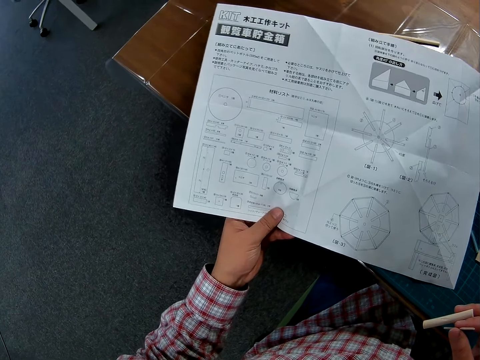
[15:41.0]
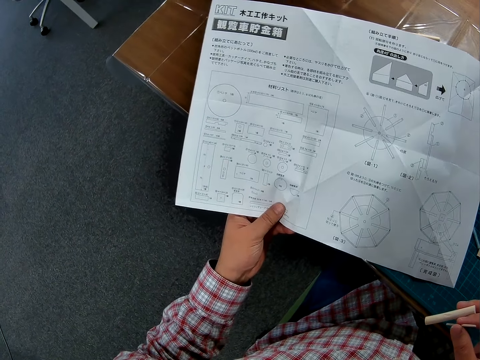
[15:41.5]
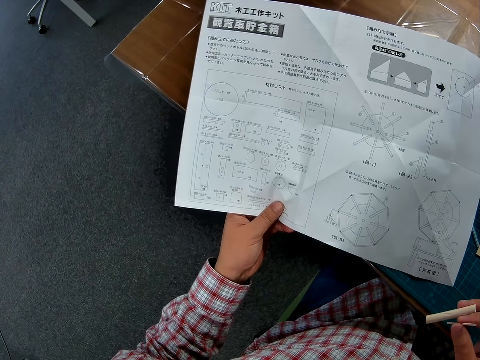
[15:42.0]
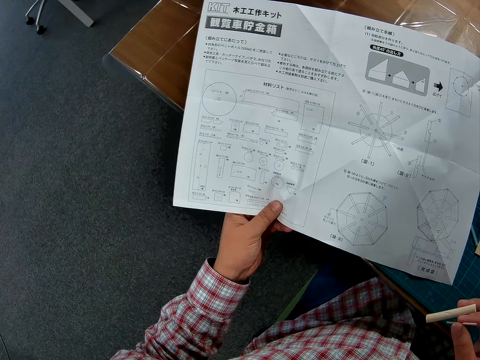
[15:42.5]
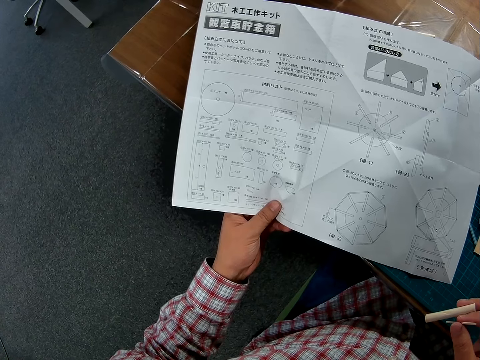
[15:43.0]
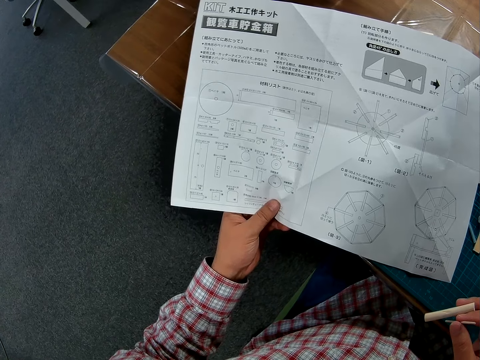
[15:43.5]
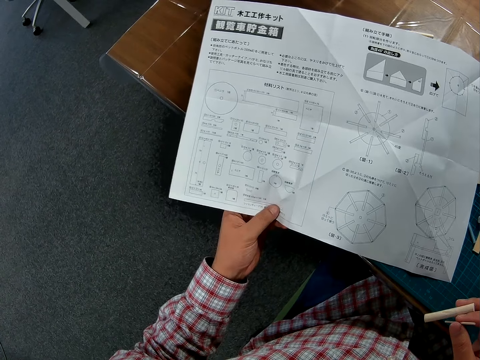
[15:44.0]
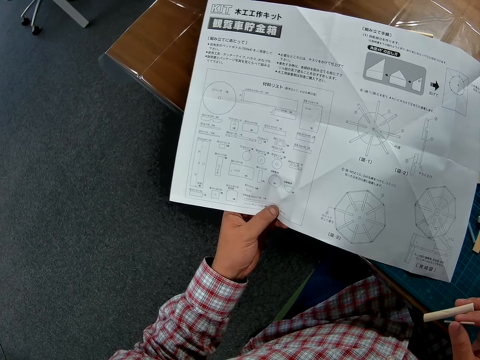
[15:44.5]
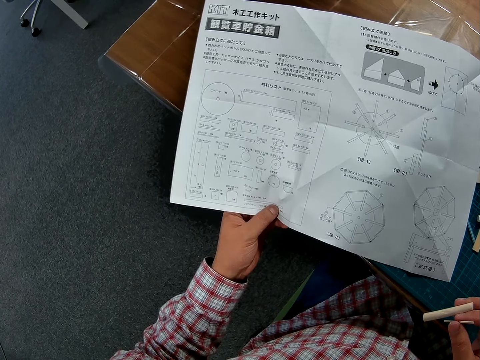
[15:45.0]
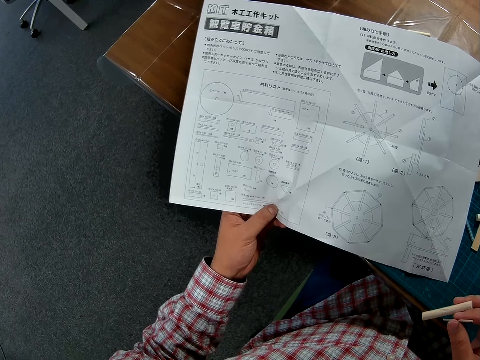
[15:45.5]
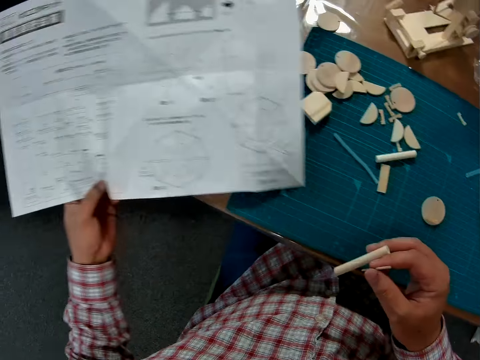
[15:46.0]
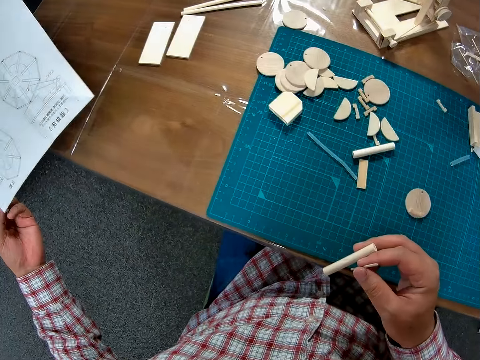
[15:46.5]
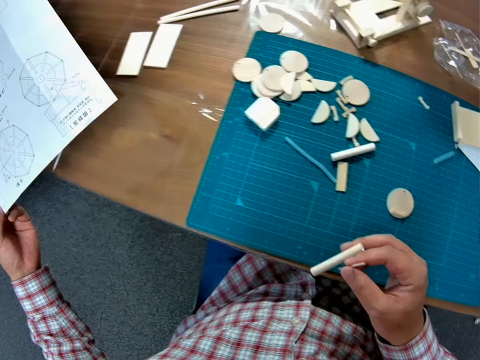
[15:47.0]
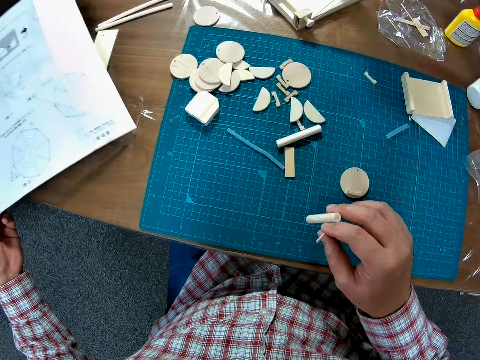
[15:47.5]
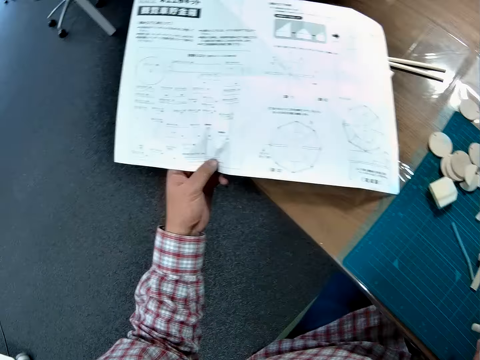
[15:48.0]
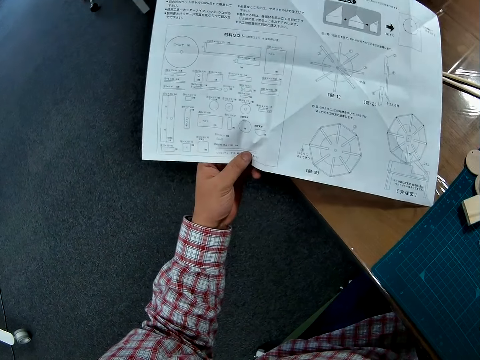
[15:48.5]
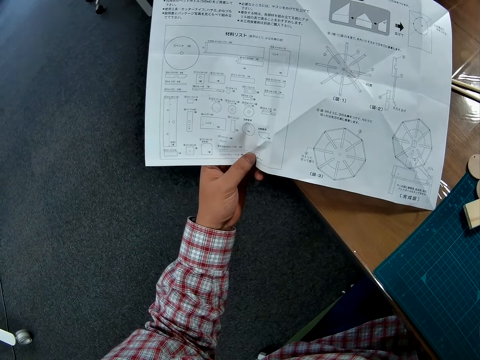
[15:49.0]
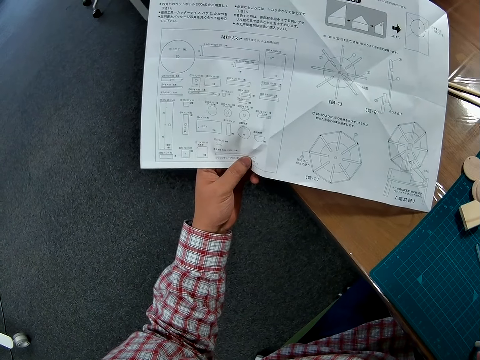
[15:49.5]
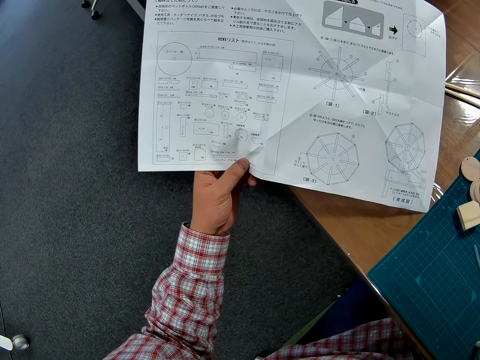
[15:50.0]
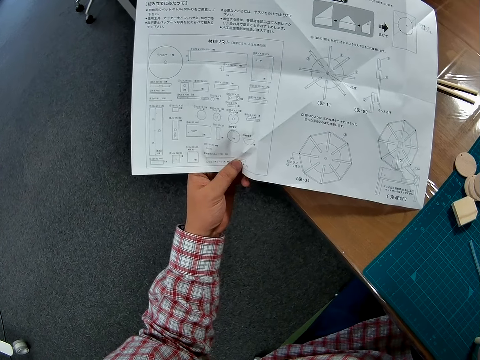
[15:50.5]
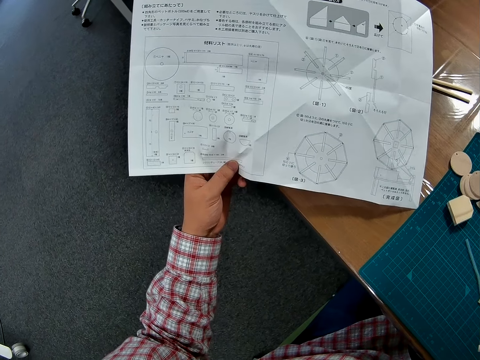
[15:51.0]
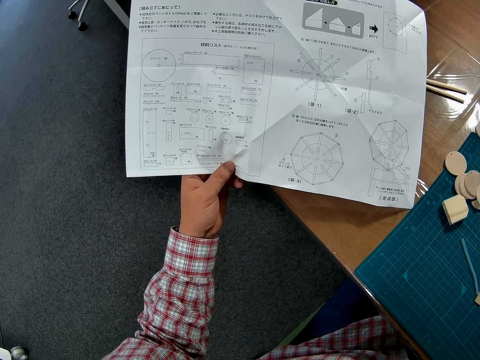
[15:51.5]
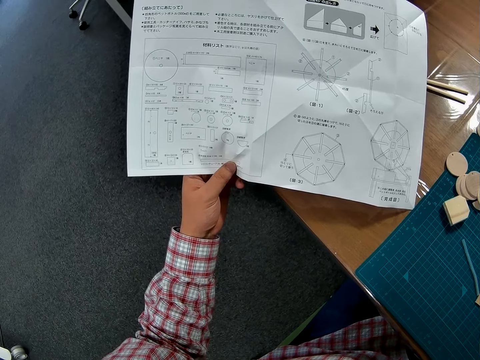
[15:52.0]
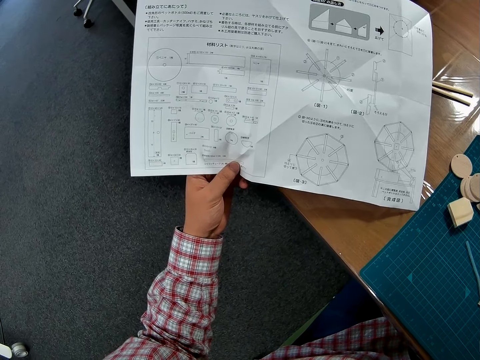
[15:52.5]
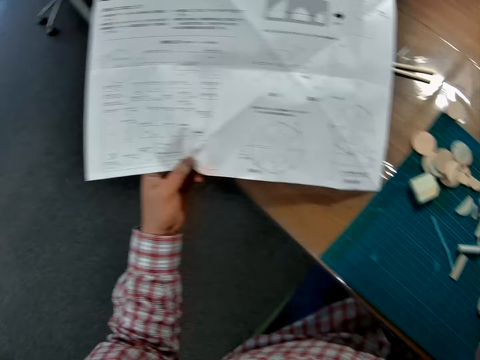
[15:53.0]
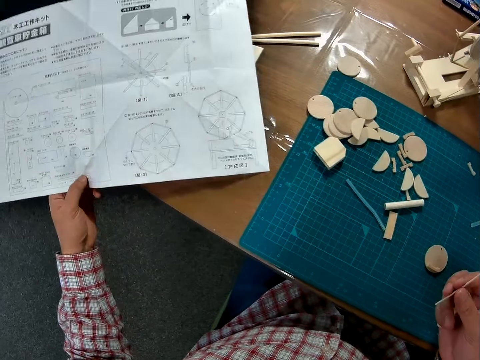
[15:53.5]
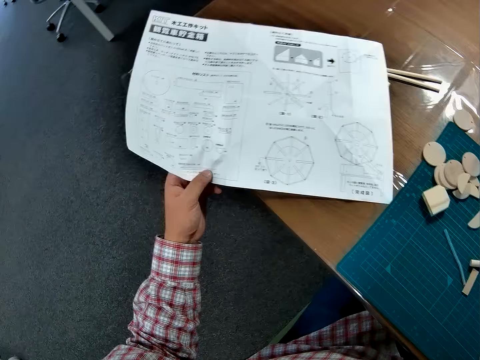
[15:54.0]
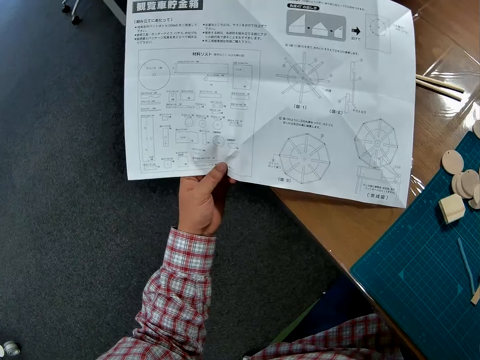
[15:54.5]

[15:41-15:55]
The camera wearer studies the manual on a hand. They look around a table and move the manual to the left. They study the manual on a hand.

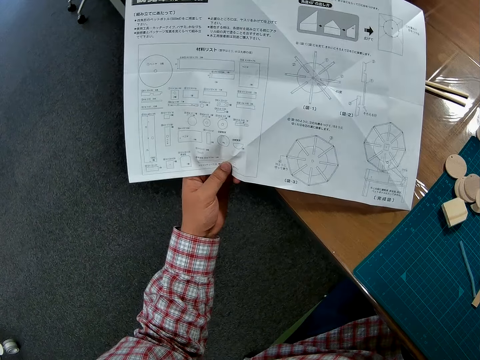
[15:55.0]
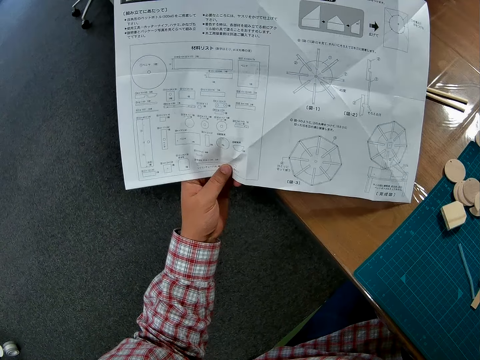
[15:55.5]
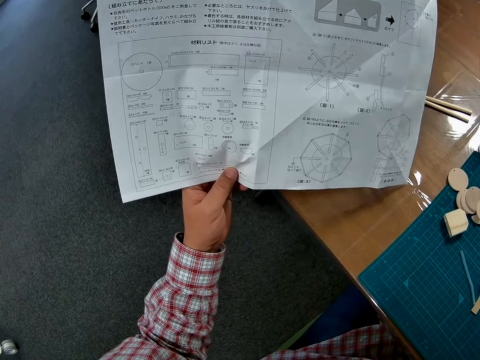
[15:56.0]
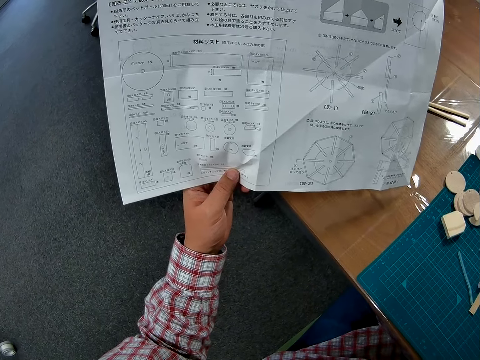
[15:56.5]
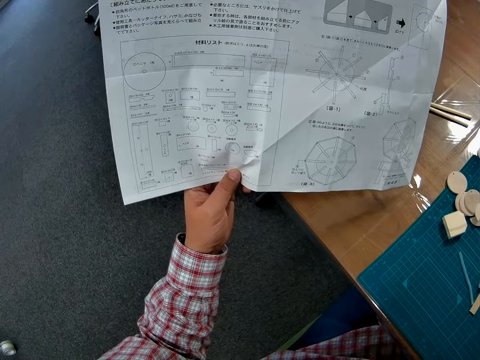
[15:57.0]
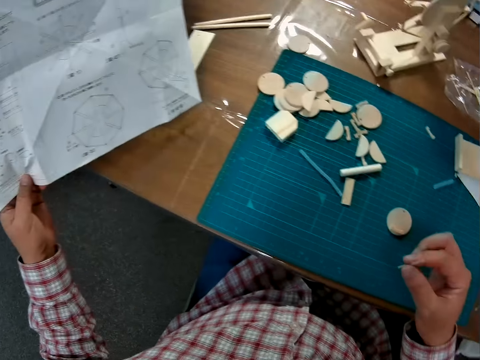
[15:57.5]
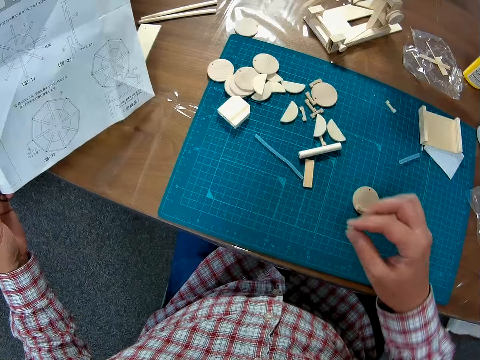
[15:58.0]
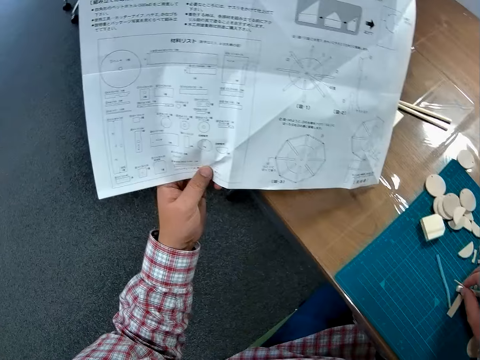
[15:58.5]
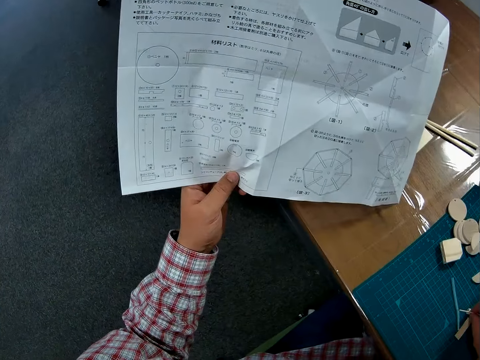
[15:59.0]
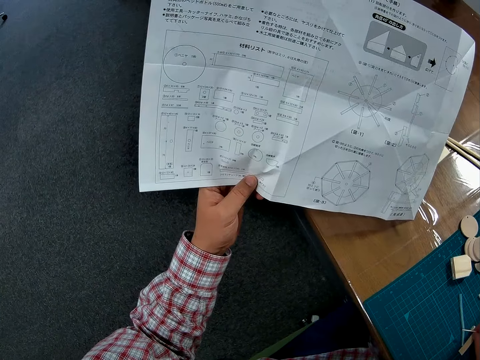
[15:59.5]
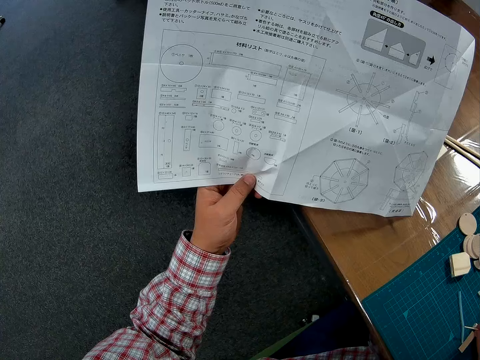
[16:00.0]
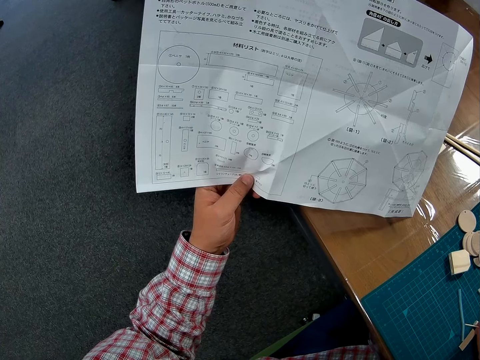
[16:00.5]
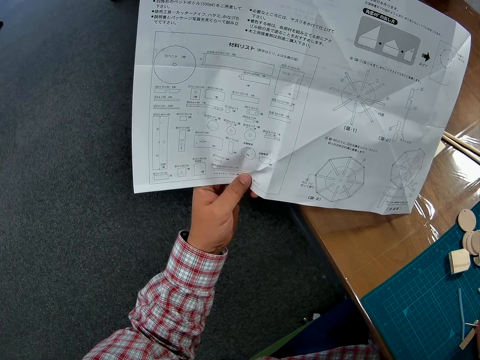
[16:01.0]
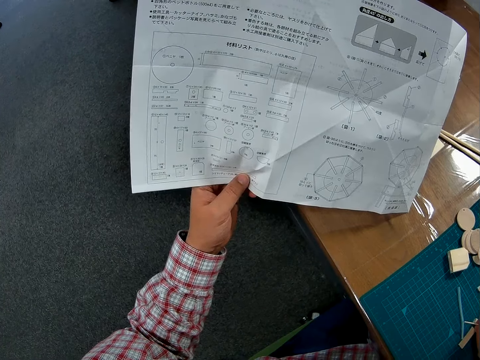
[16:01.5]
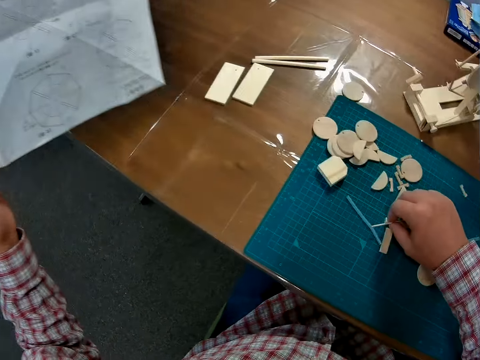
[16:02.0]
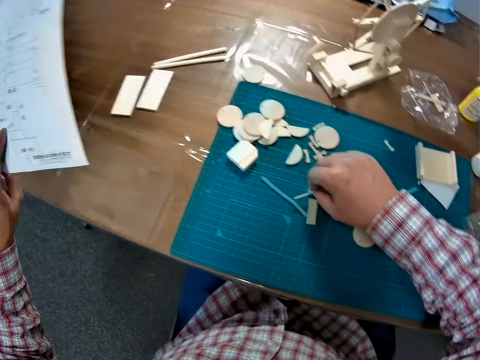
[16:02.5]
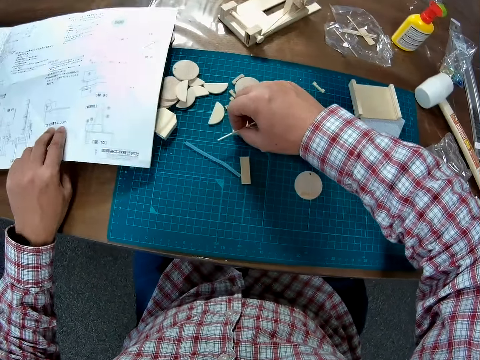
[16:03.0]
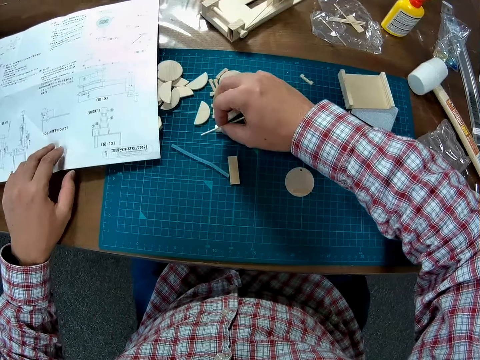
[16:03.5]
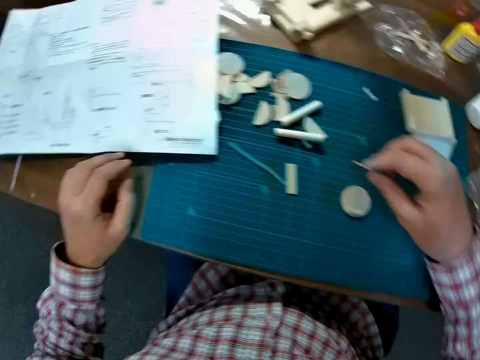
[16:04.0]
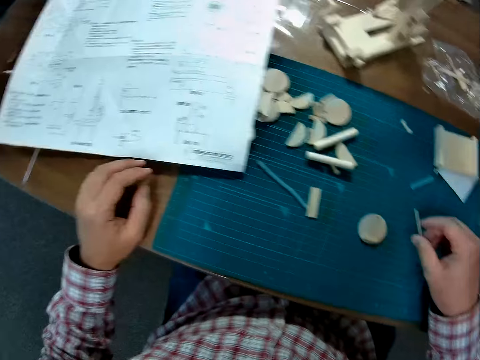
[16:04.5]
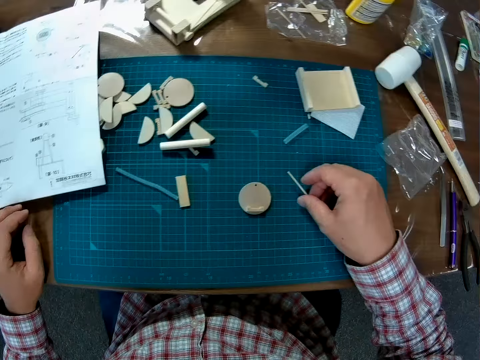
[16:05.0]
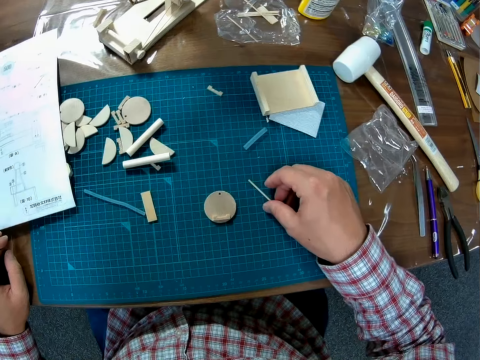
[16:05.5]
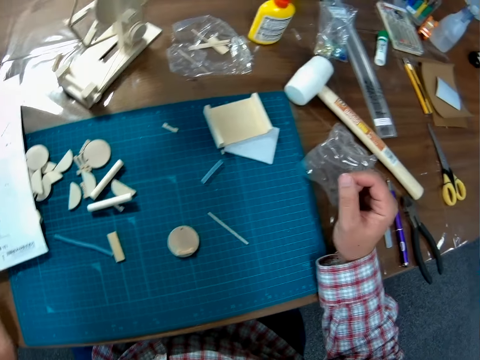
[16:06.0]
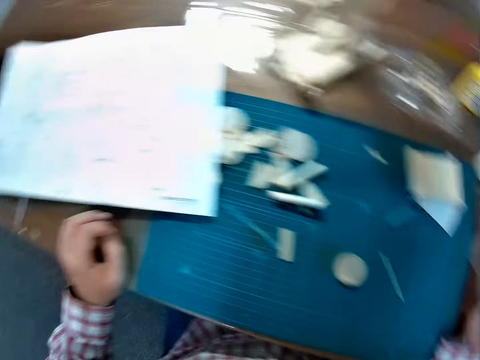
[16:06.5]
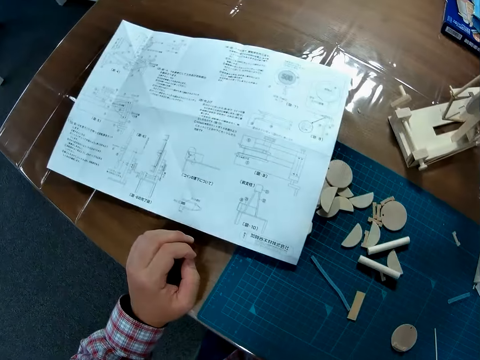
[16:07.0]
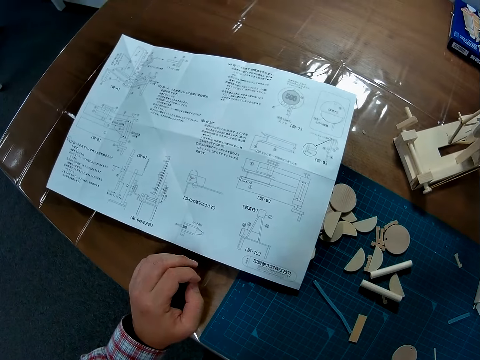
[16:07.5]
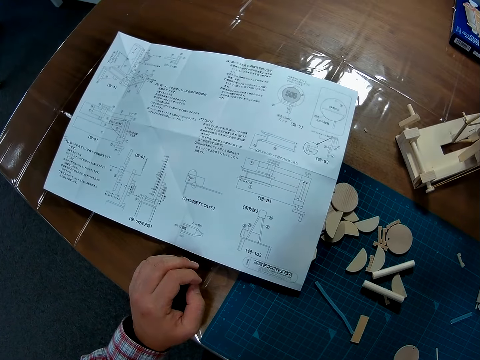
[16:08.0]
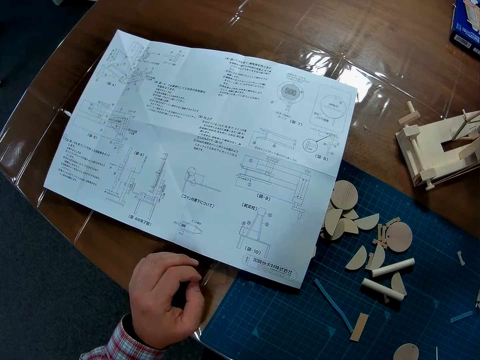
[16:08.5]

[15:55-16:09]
The camera wearer holds a piece of wood on a cutting mat. They place the wood piece on the table. They look at a piece of paper on a hand. They place the manual sheet on the table, flip the piece of paper on the table with a hand, and pick up the small wood piece from the table. They put down the piece of wood on the cutting mat. They look around the table. They place the wood piece on another side of the work mat on the table. They look around the table.
